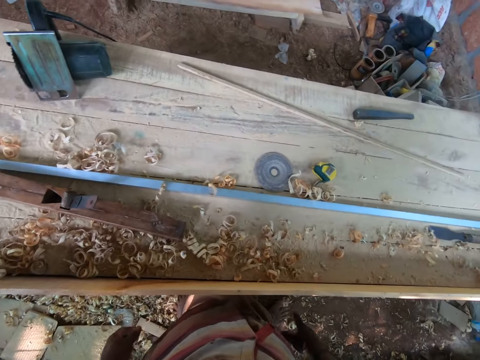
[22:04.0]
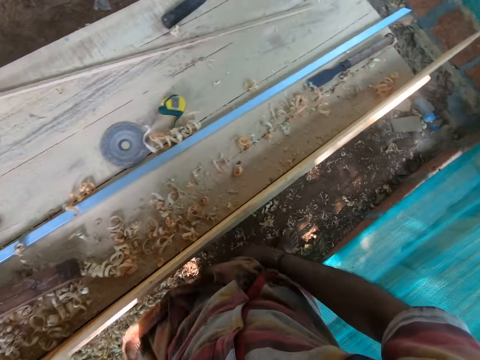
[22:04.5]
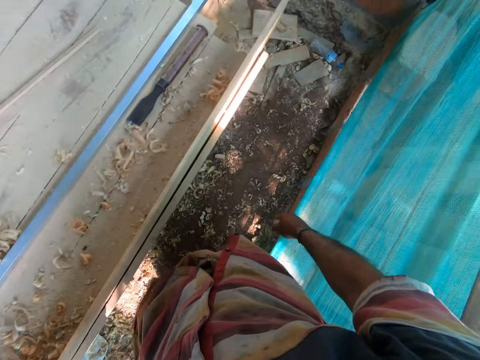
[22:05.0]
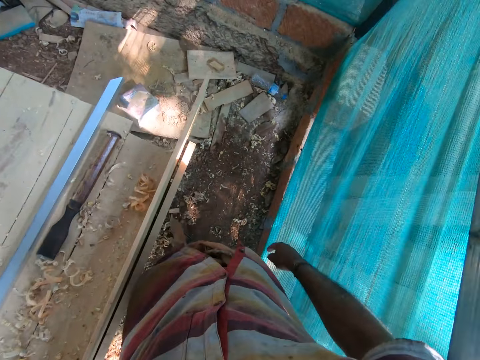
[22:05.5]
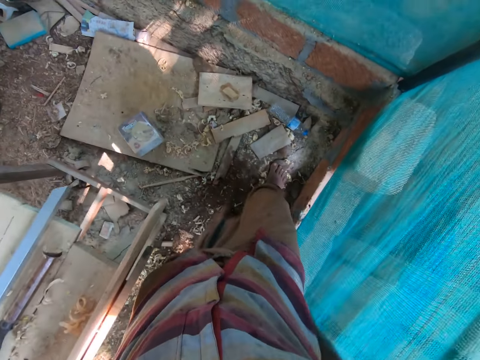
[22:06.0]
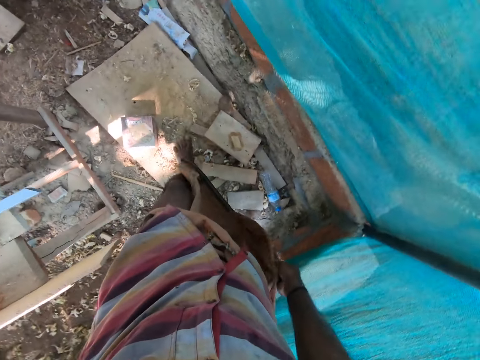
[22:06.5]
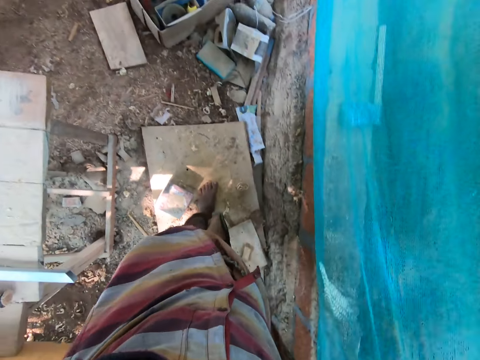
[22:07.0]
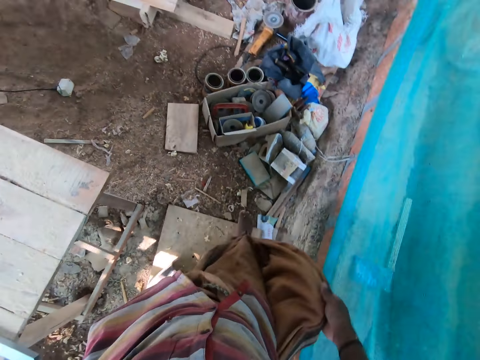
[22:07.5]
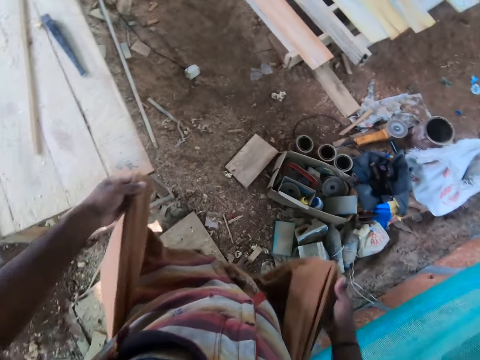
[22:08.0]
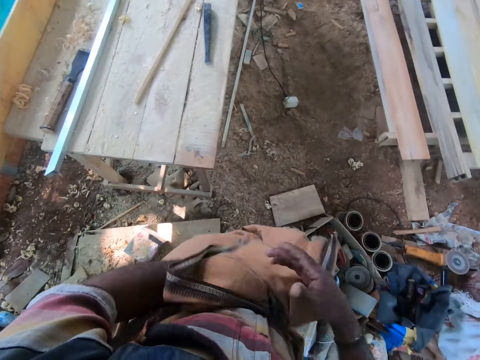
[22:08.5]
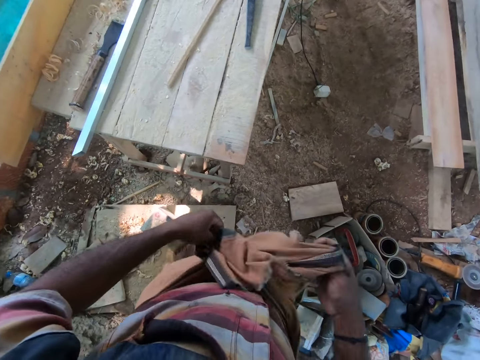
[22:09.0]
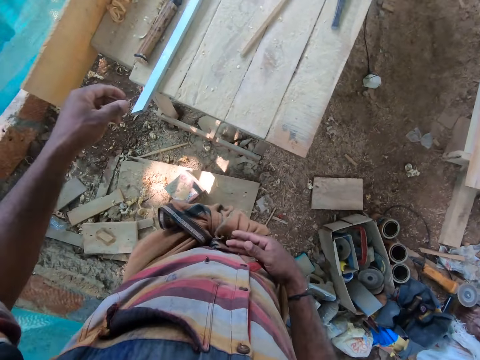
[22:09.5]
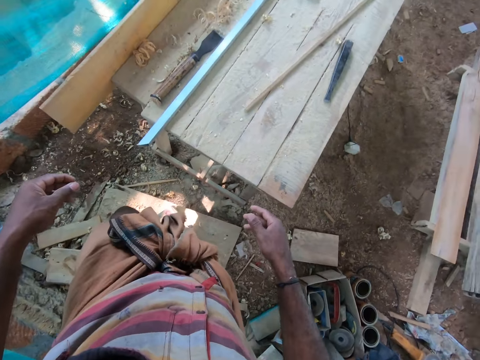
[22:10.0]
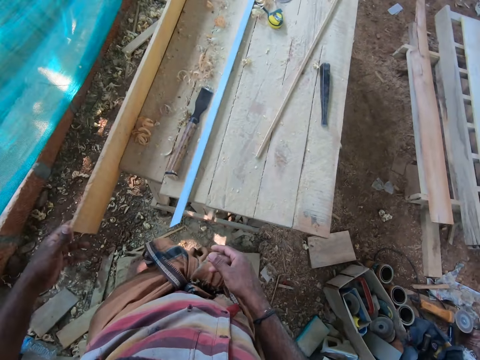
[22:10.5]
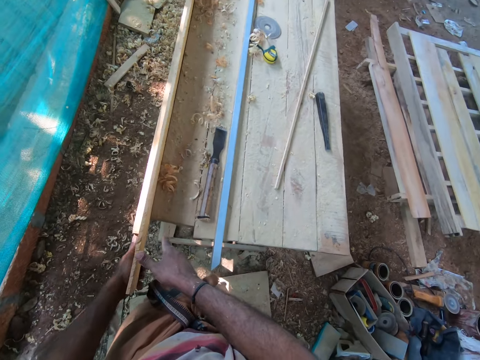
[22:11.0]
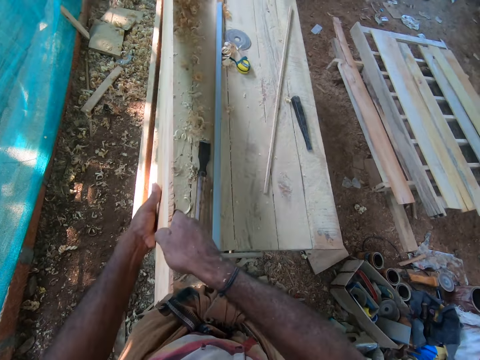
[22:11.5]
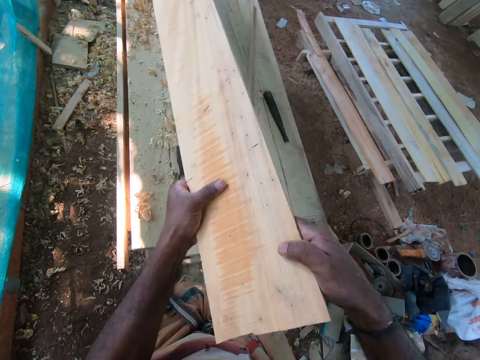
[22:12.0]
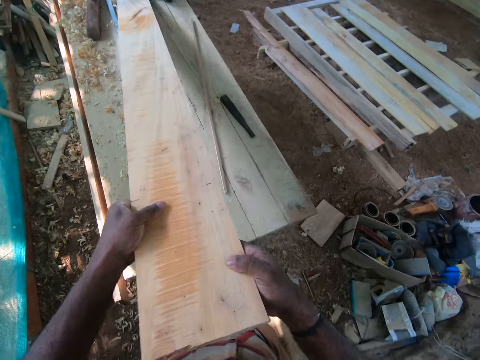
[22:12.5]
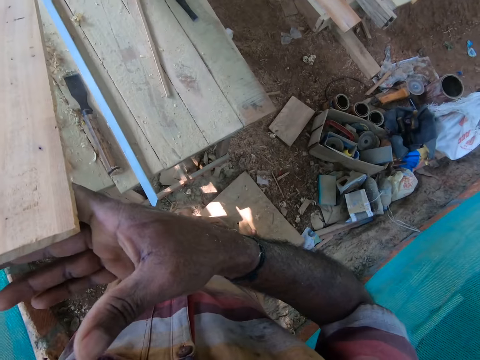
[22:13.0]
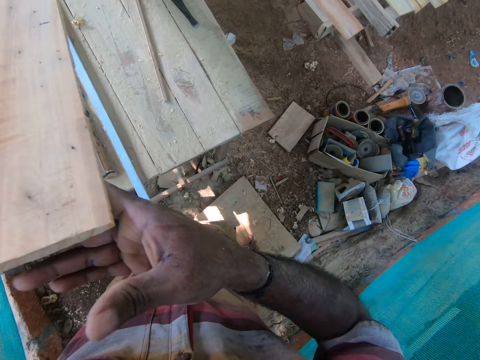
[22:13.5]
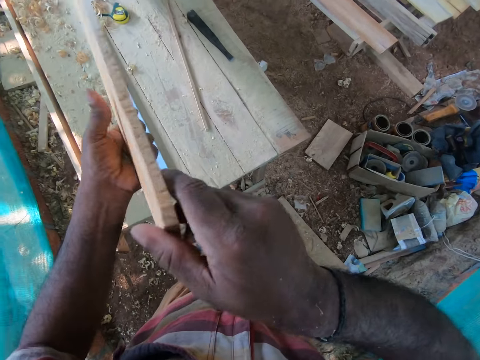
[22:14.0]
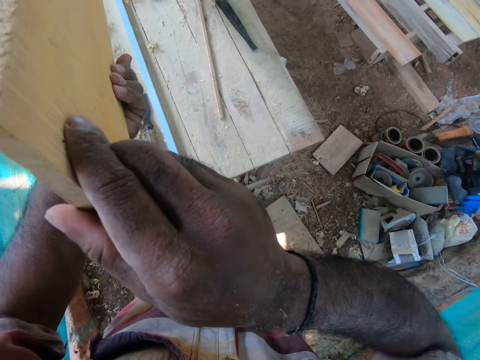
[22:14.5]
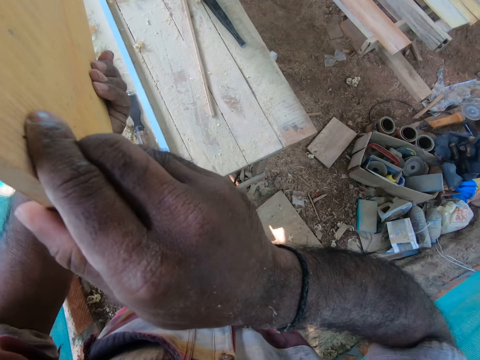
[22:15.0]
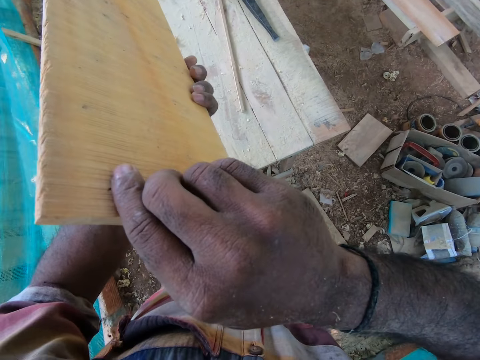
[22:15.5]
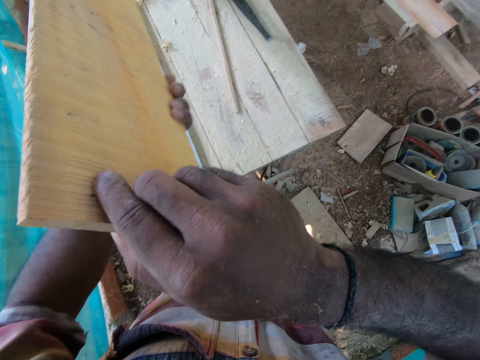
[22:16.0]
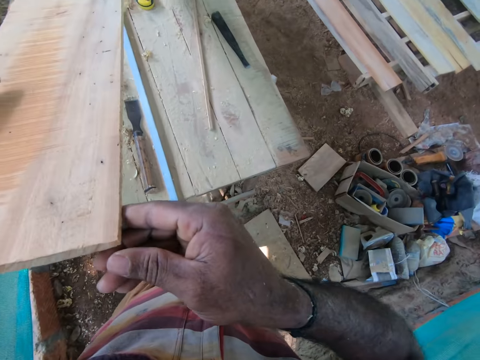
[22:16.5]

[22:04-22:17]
The camera wearer ruffles a wrapper on his waist with his hands. He touches his cloth. He walks around the area. He holds an end of the wrapper with his right hand. He wraps the wrapper around himself with his hands. He wipes his hands with the cloth. He lifts the plywood from the workbench with his left hand. He holds the plywood with his hands. He lifts the plywood from the workbench with his hands. He drops the plywood on the workbench with his hands. He inspects an end of the plywood on the workbench with his hands. He flips the plywood in his hands.

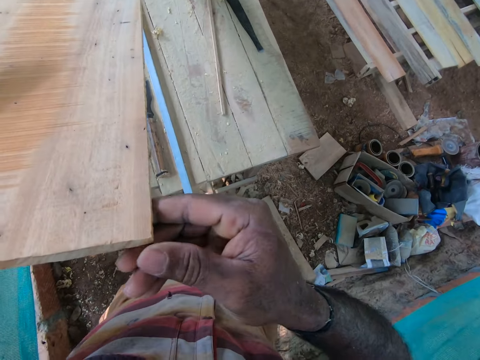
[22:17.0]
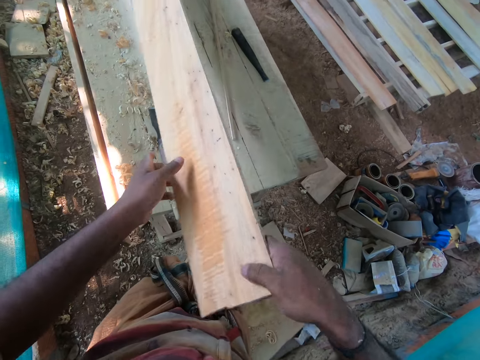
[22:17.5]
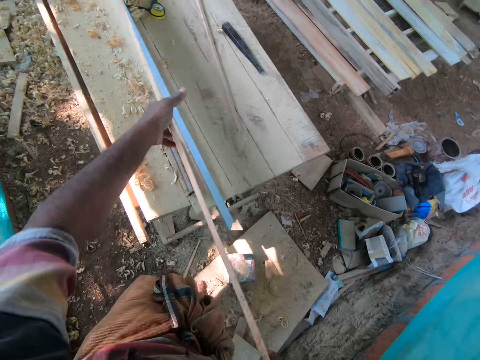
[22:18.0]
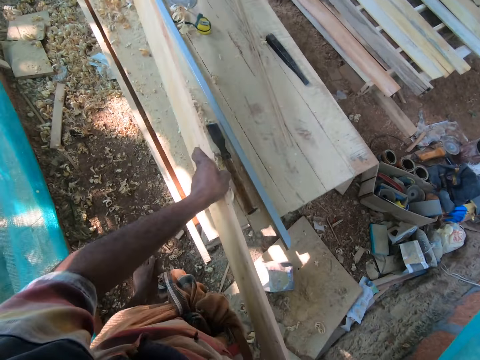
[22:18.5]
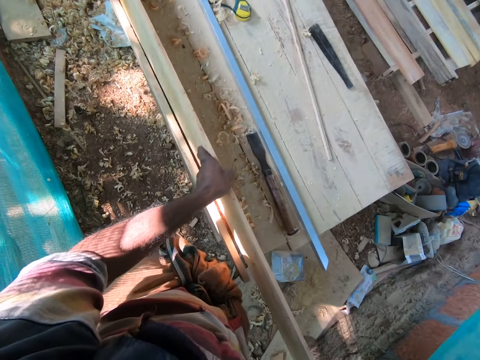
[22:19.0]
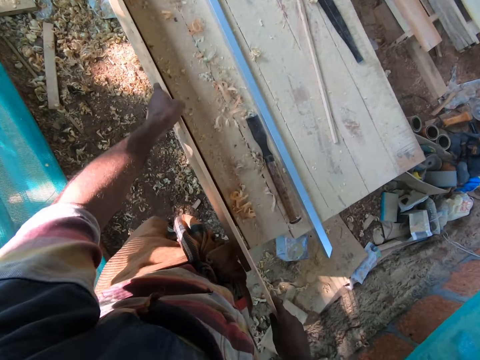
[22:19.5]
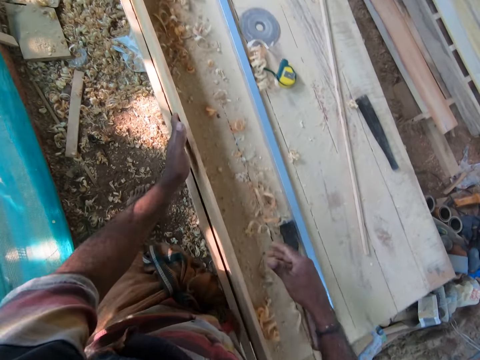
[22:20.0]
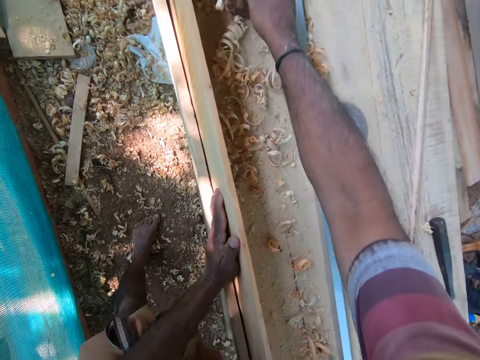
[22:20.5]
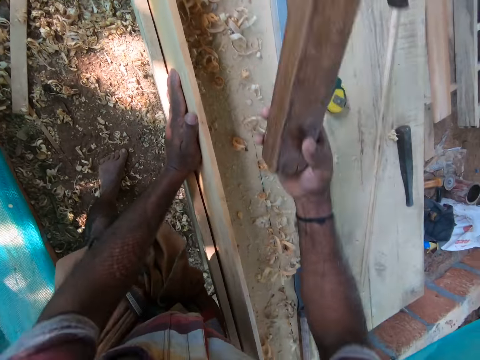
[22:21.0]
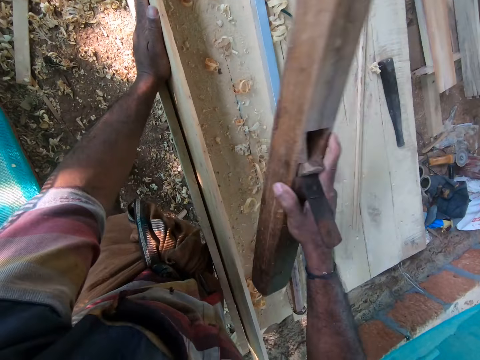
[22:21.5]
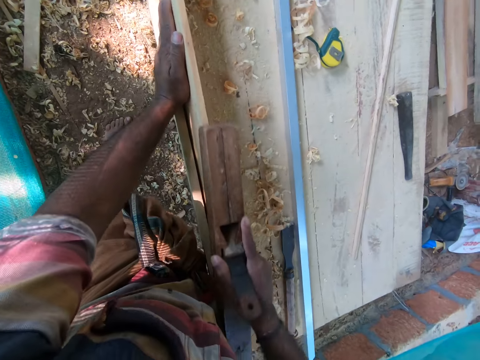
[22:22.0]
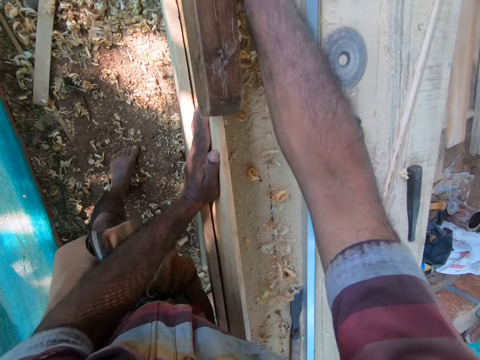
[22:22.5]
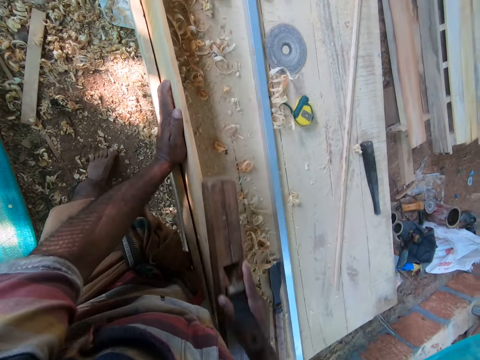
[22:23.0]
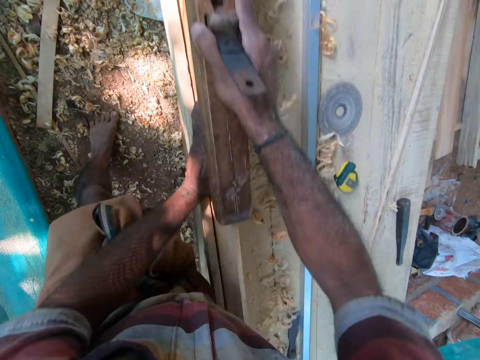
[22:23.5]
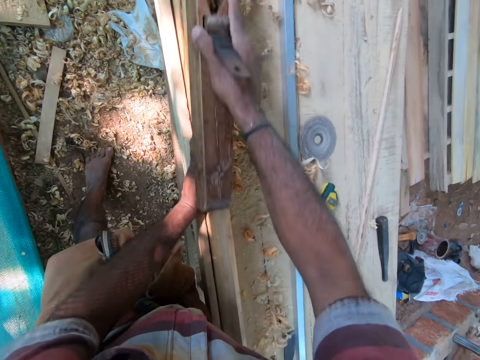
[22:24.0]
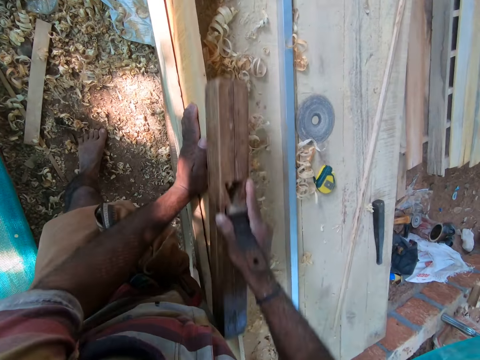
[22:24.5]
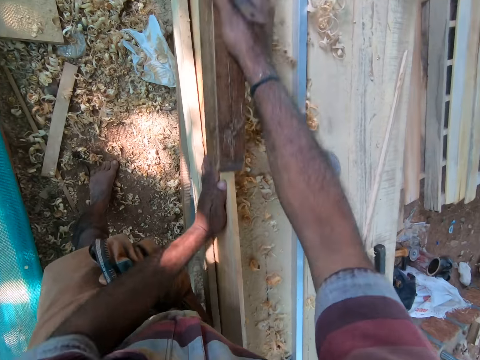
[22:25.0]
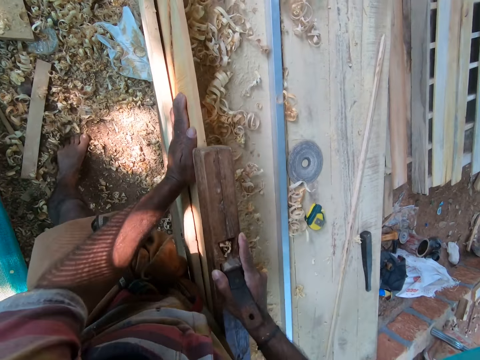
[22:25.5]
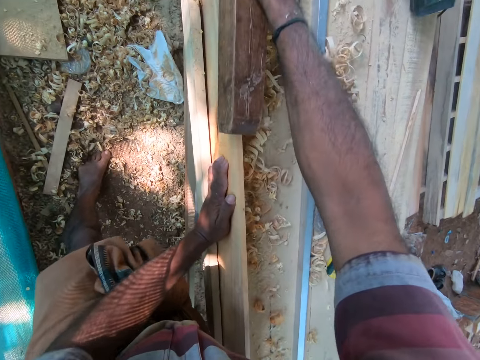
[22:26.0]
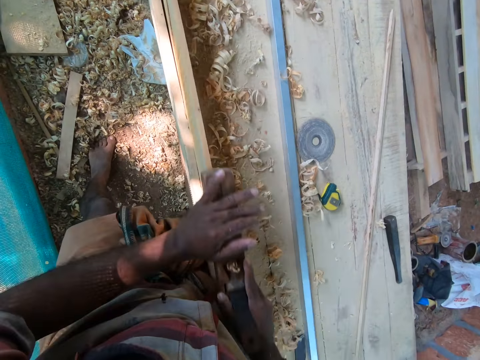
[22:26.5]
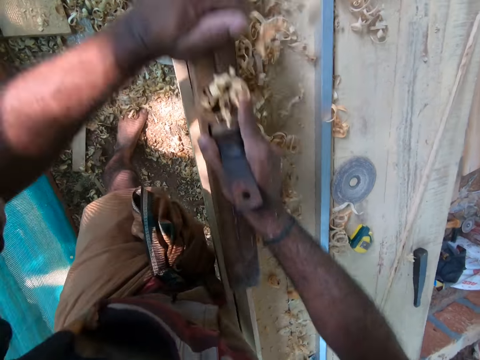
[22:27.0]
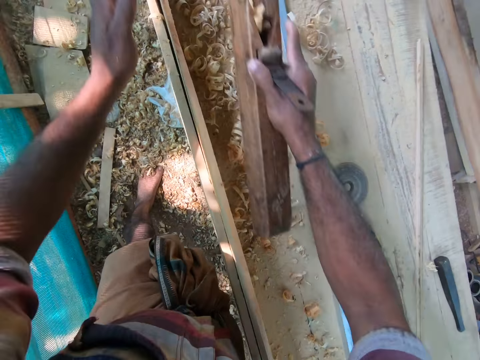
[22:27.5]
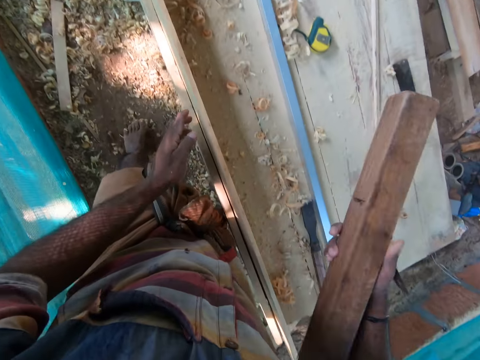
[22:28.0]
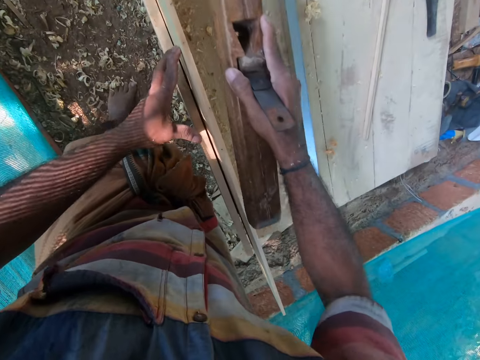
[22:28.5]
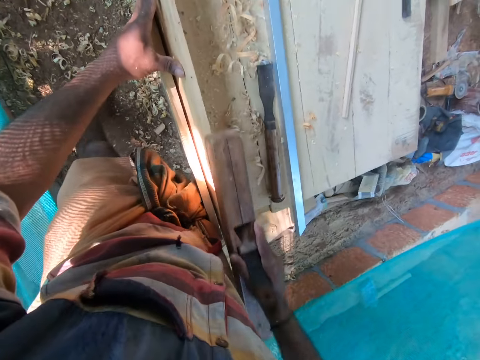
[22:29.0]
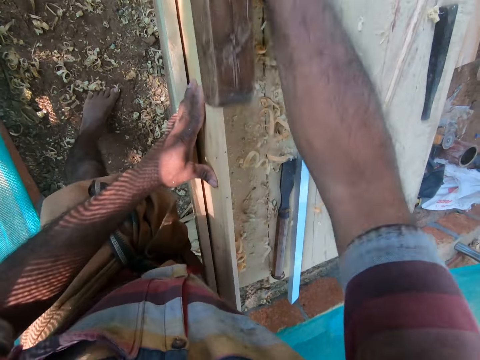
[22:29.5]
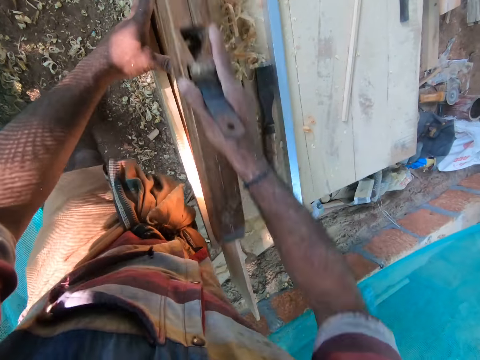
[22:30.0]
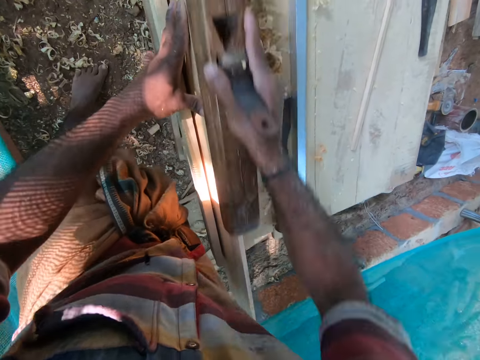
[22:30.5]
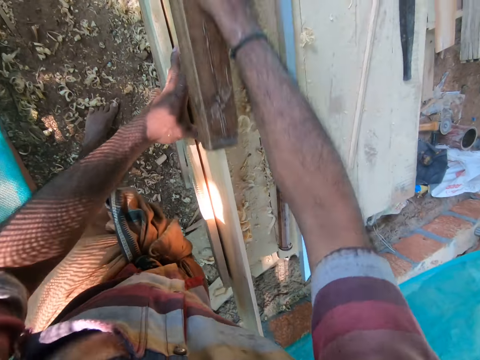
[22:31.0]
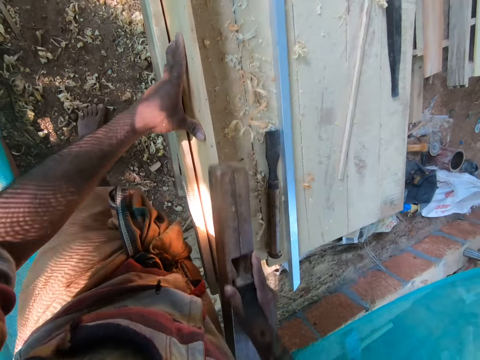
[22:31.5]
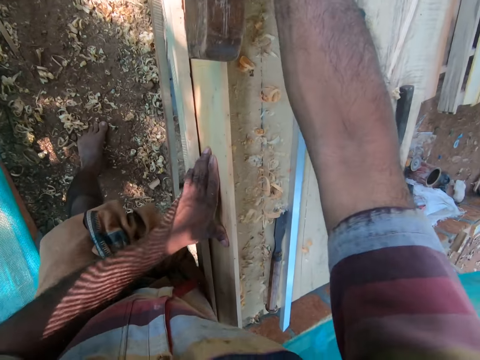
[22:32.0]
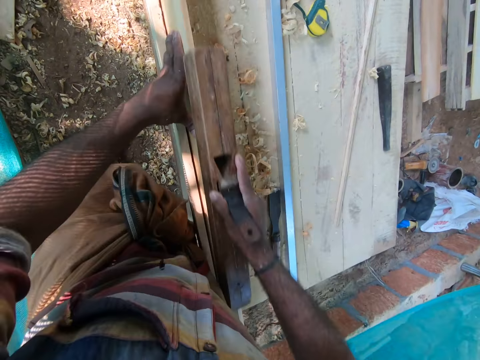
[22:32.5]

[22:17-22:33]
The camera wearer lifts the plywood from the workbench with his hands. He drops the plywood on the workbench with his hands. He picks the wood plane from the workbench with his right hand. He shaves the plywood on the workbench with the wood plane in his right hand. He removes his left hand from the plywood on the workbench. He holds the wood plane on the plywood with his hands. He shaves the plywood on the workbench with the wood plane in his hands. He places his left hand on the plywood on the workbench. He shaves the plywood on the workbench with the wood plane in his hands.
